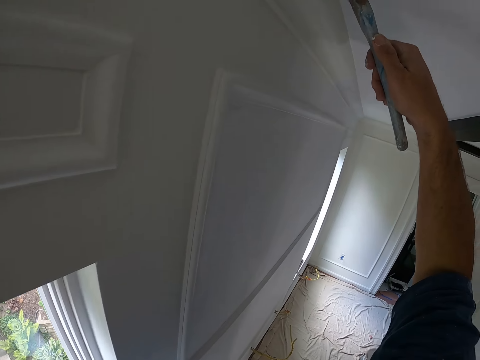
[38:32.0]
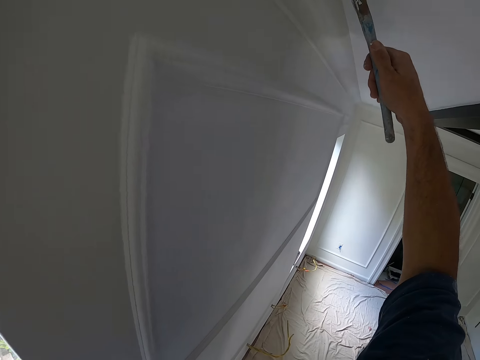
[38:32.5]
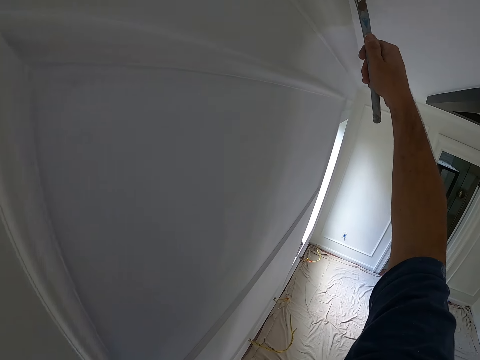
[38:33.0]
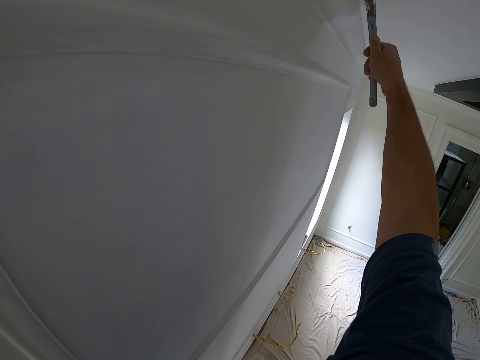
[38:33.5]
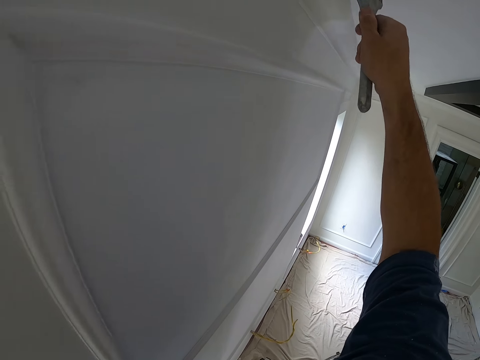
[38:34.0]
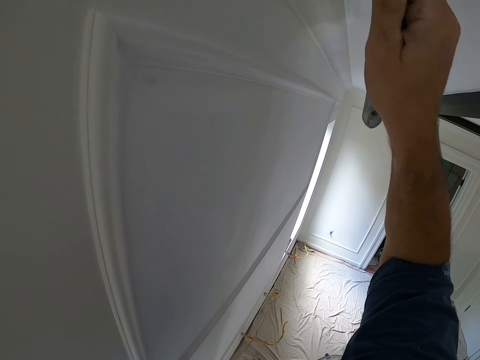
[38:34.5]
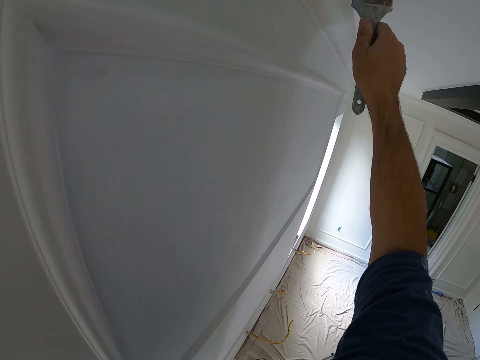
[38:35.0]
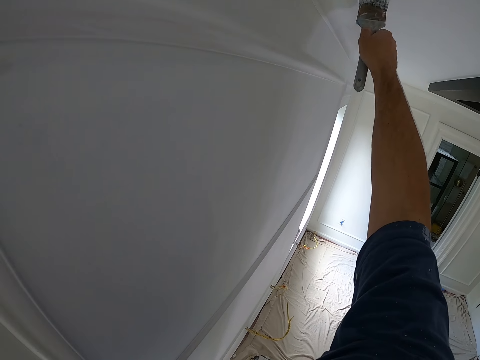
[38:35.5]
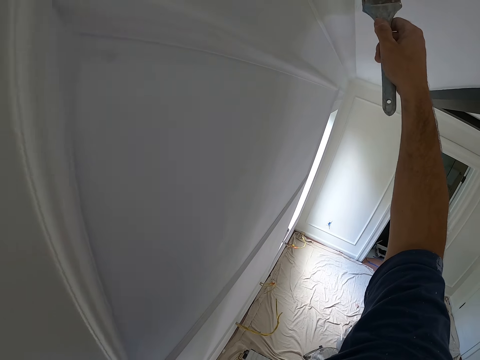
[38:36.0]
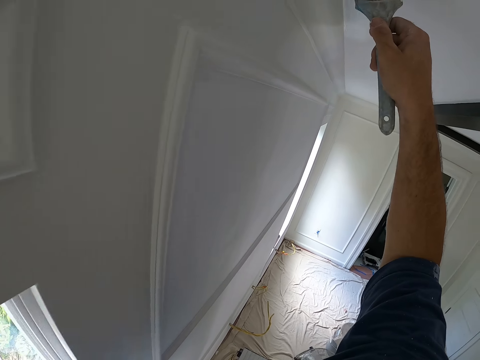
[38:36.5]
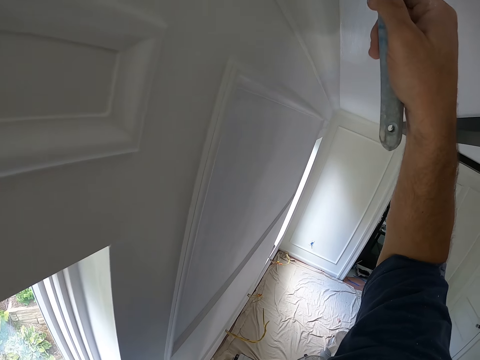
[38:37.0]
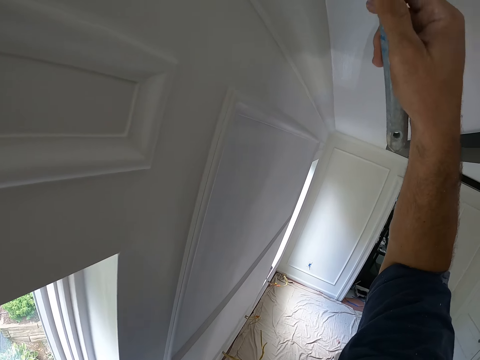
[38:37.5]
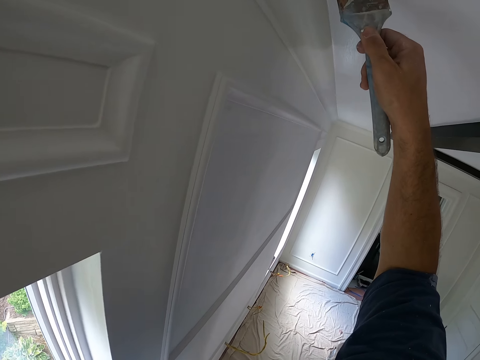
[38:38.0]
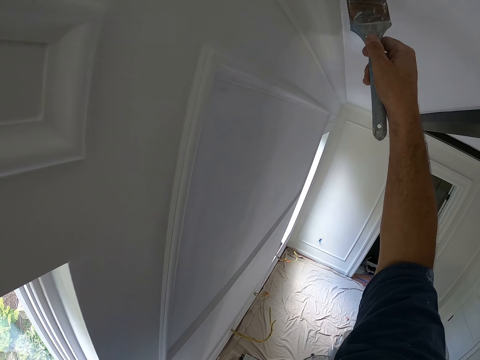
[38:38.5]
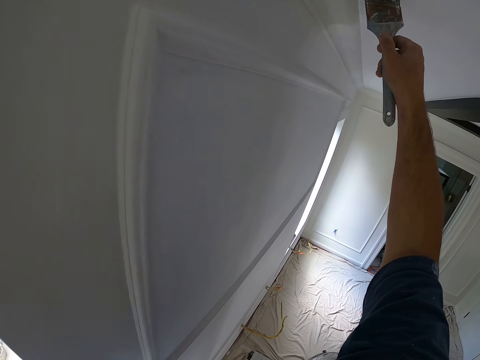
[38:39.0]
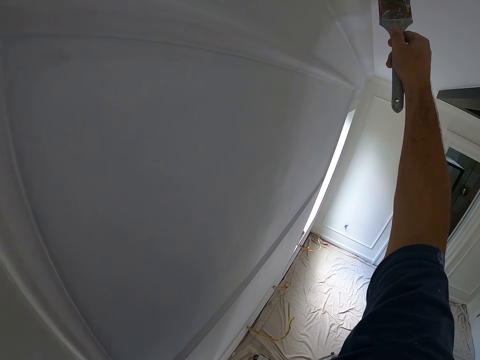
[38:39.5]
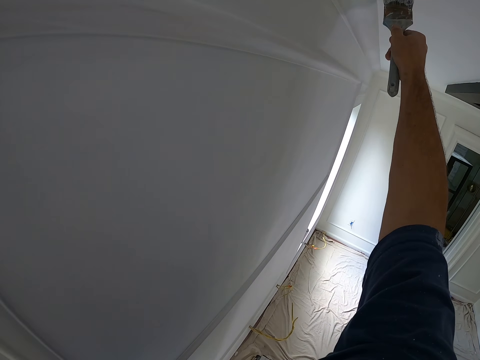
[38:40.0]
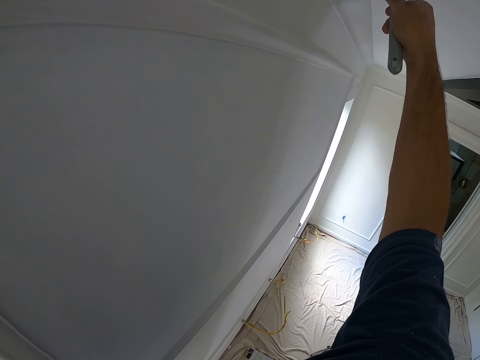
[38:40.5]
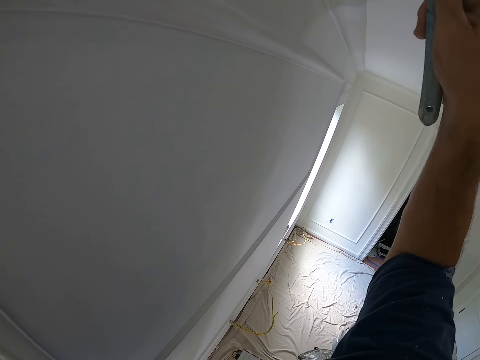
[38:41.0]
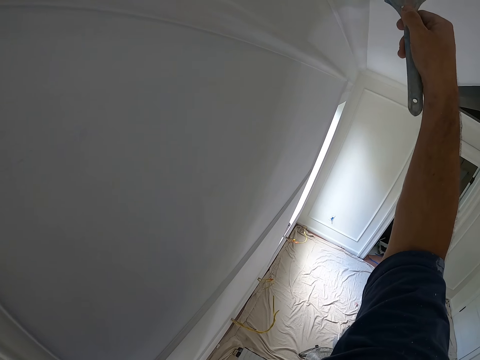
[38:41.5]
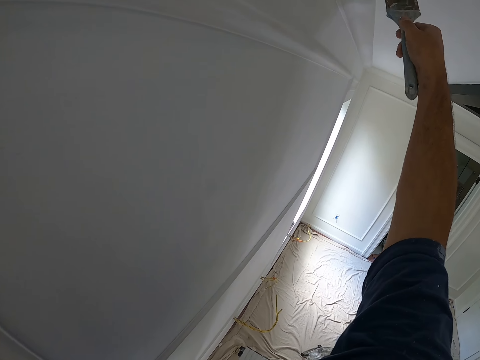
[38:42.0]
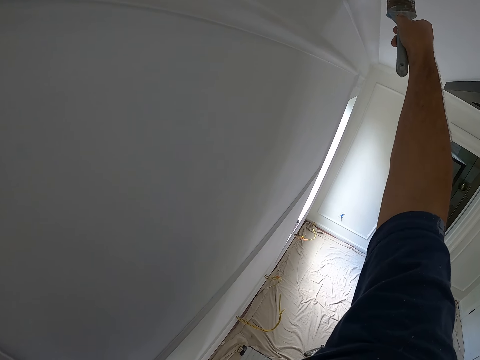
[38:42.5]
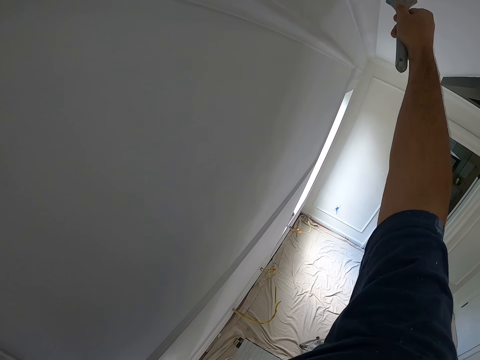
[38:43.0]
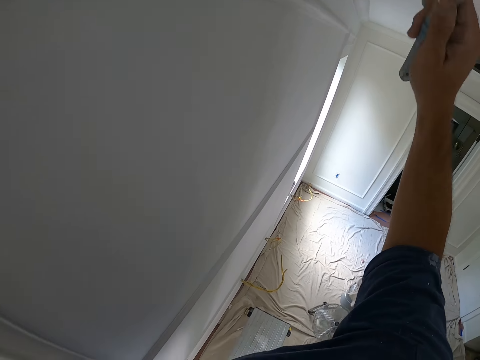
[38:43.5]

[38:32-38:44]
The camera wearer is painting the house.

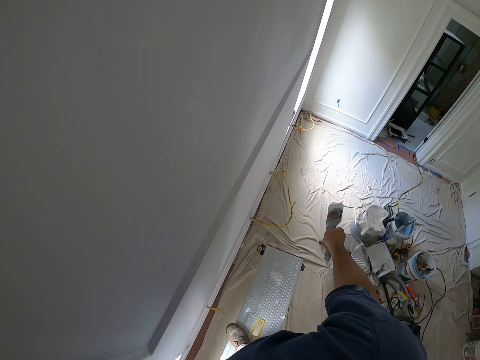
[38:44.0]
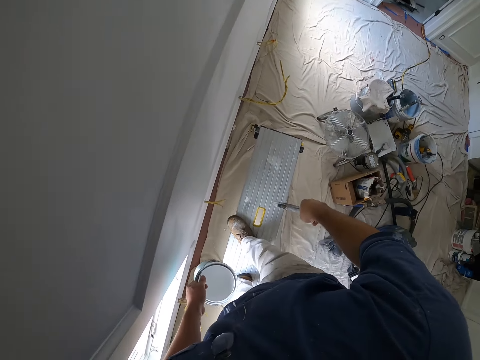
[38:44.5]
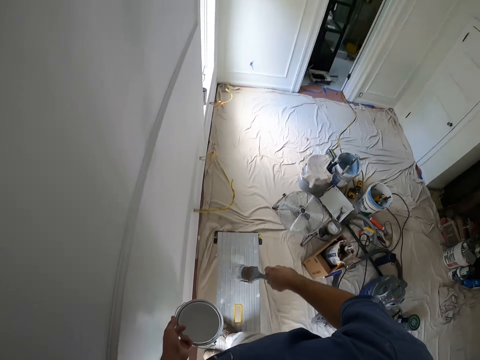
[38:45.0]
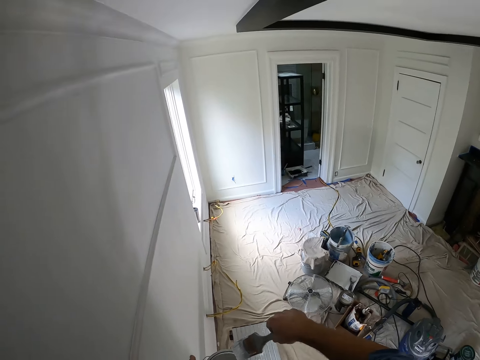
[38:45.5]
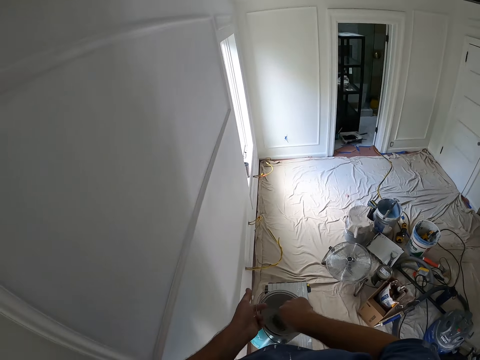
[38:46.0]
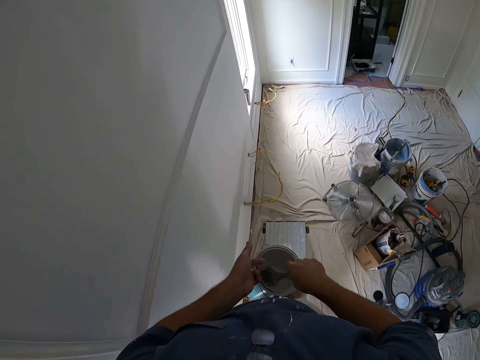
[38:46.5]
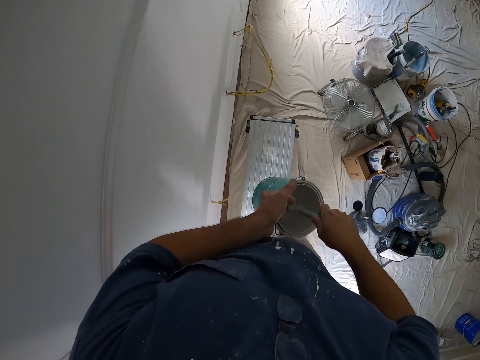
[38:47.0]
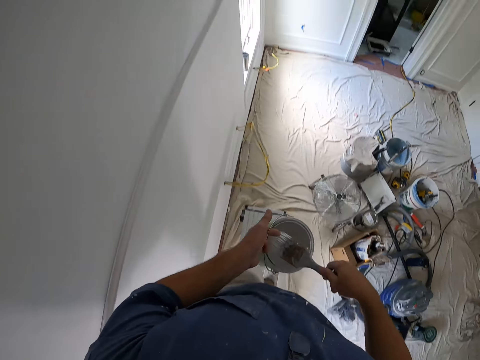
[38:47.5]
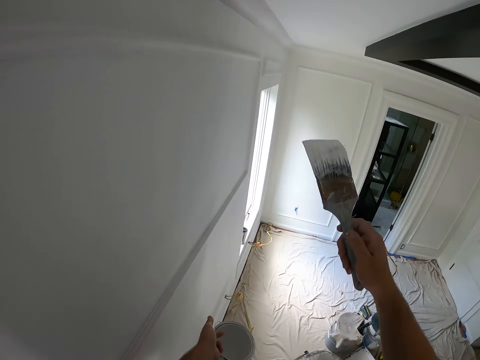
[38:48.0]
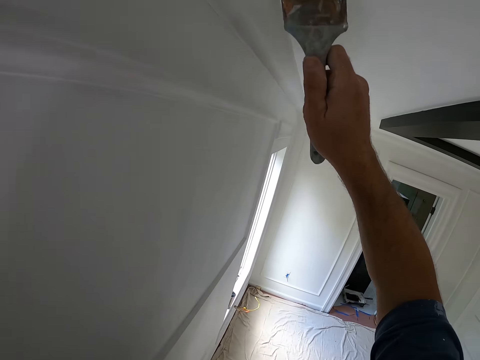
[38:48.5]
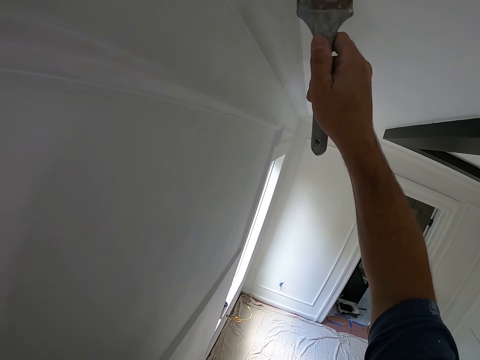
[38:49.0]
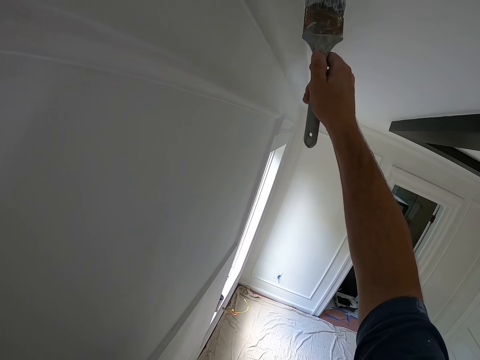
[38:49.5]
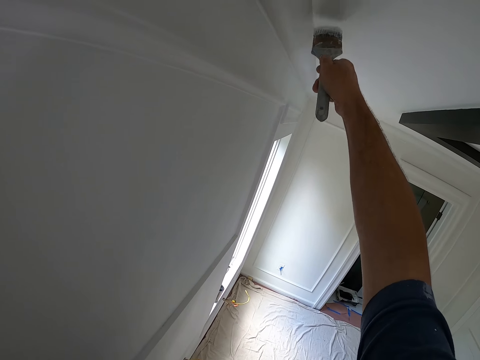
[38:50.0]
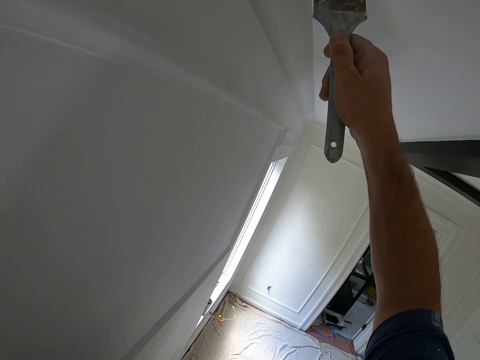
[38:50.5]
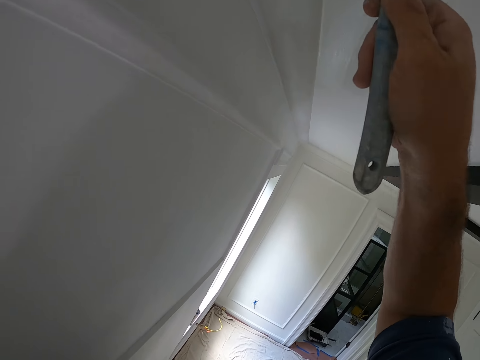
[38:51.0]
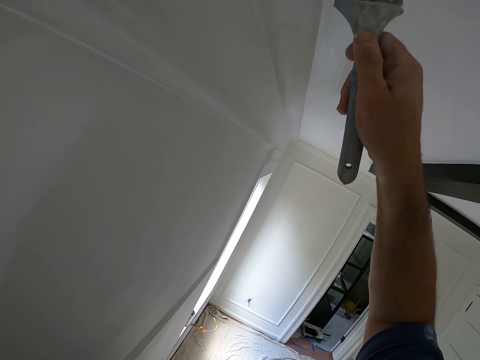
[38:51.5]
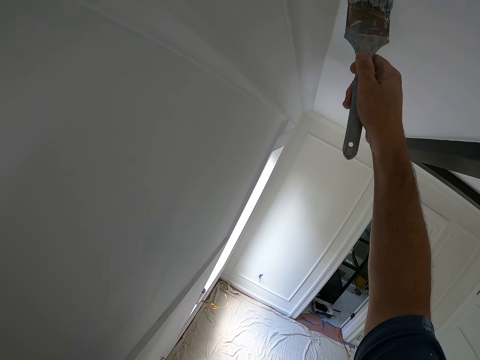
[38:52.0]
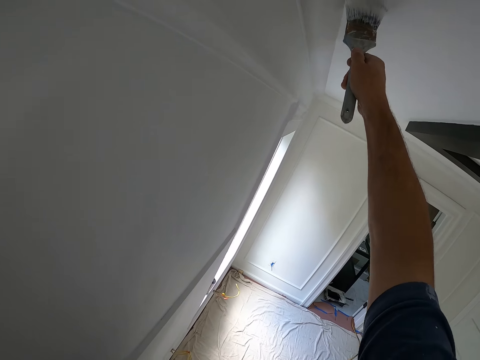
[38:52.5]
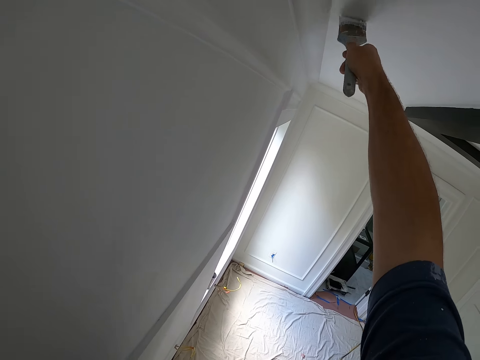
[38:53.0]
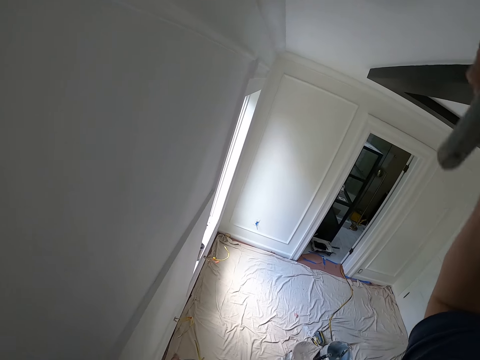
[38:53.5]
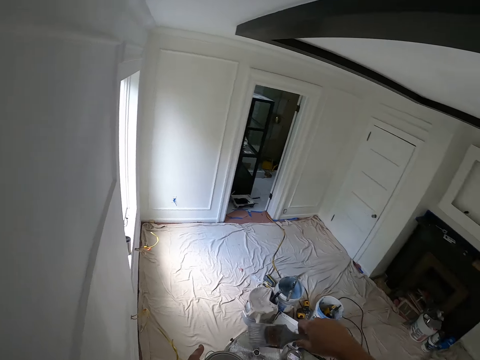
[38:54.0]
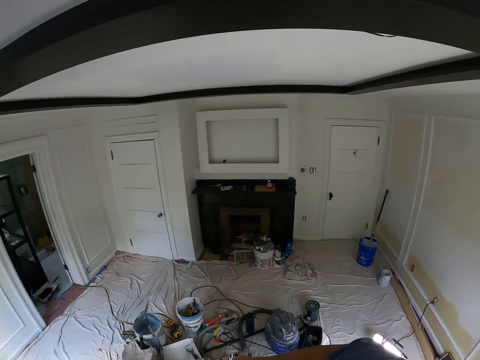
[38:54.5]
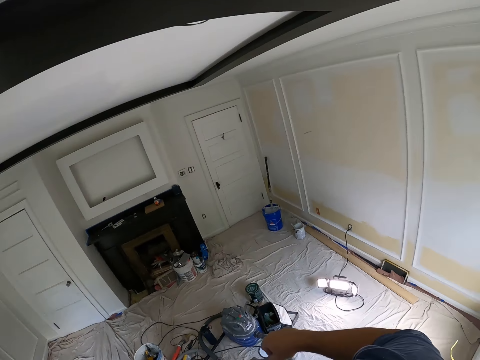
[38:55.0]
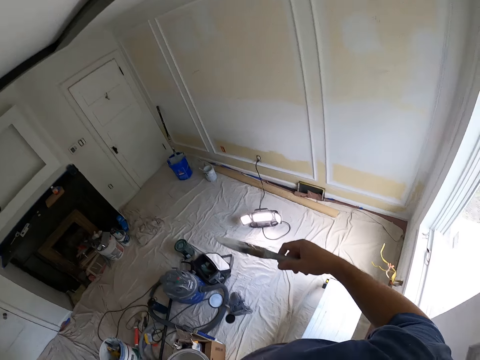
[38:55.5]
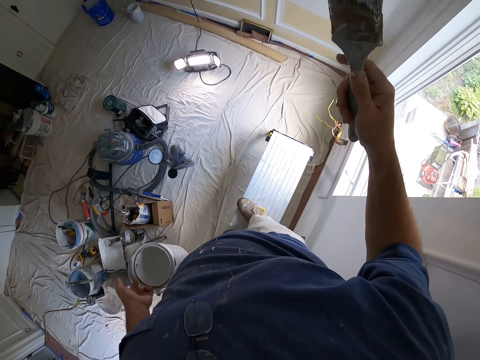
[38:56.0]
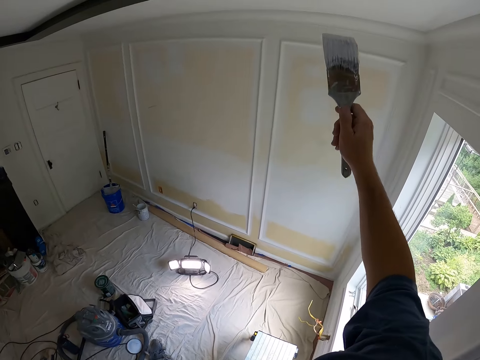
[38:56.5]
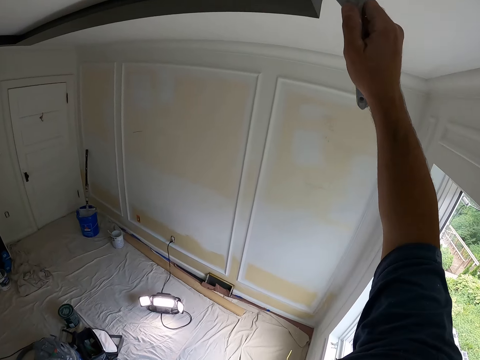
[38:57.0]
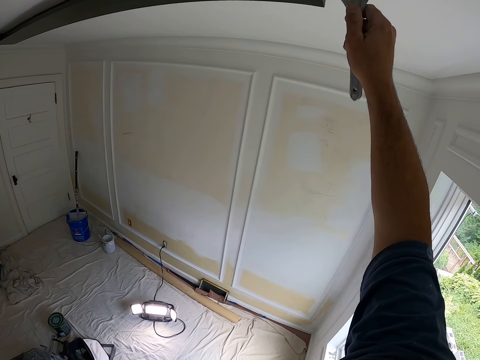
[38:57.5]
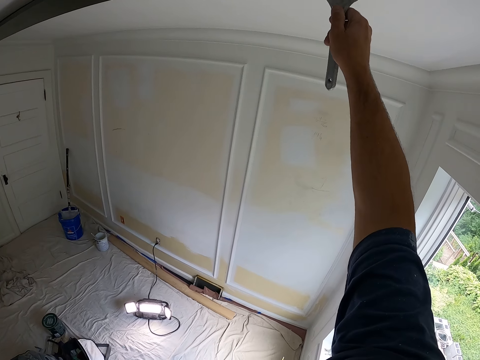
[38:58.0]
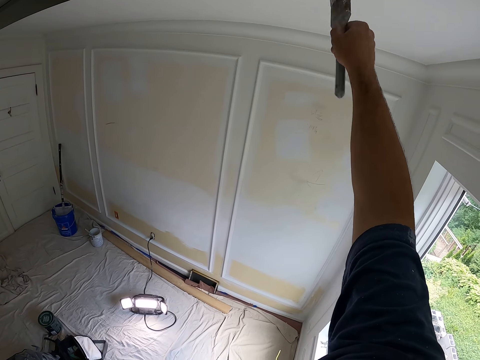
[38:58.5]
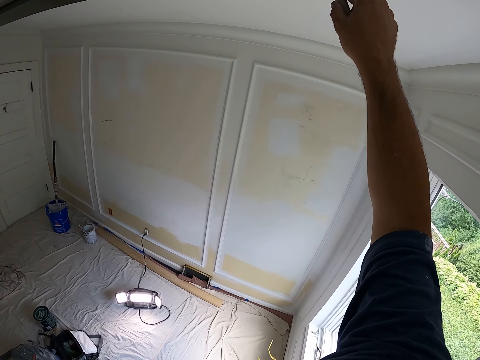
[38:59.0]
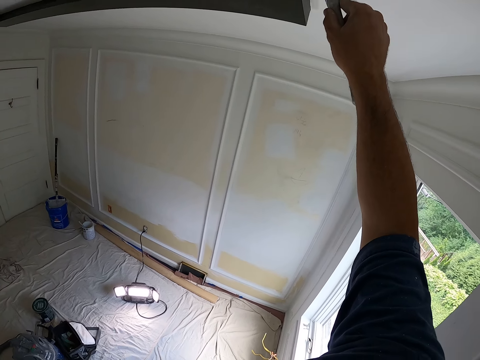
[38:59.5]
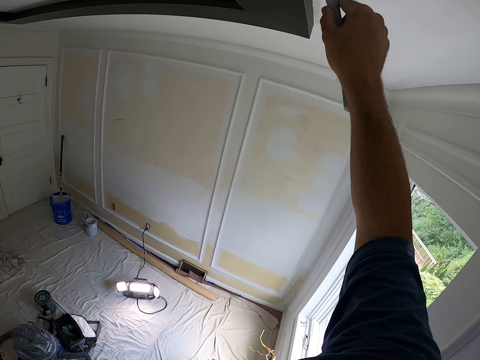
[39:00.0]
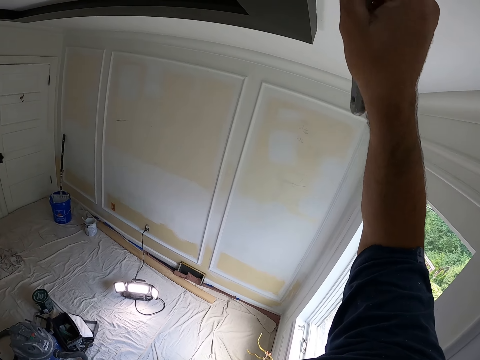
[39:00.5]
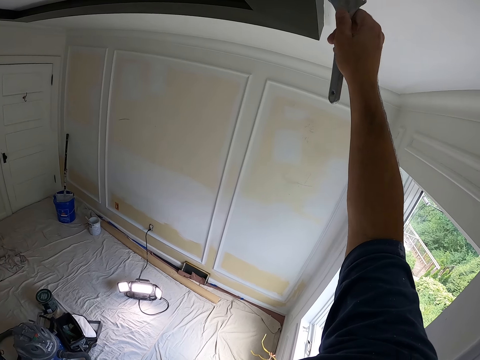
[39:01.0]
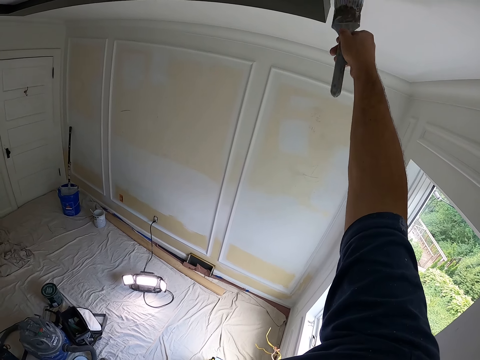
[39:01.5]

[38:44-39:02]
The camera wearer drops a little paint brush in the paint. They scoop out paint with the paint brush from the paint can. They dip the little paint brush in the paint and lift the little paint brush. They paint the ceiling with the paint brush. They drop the little paint brush in the paint. They scoop out paint with the paint brush from the paint can. They dip the little paint brush in the paint and lift the little paint brush. They paint the ceiling with the paint brush.
